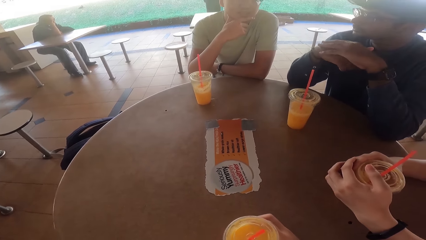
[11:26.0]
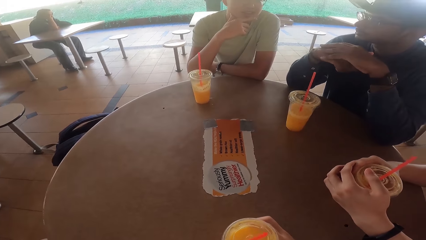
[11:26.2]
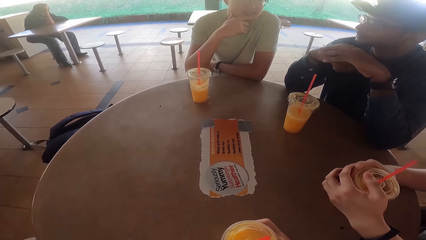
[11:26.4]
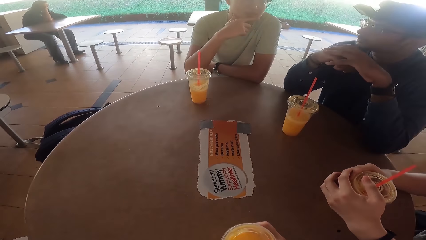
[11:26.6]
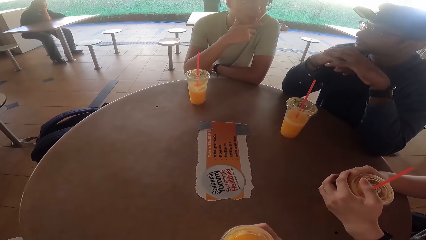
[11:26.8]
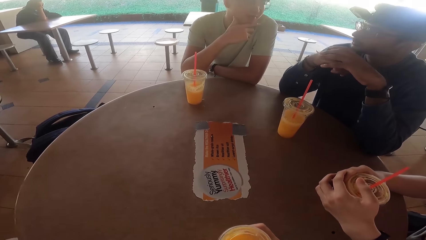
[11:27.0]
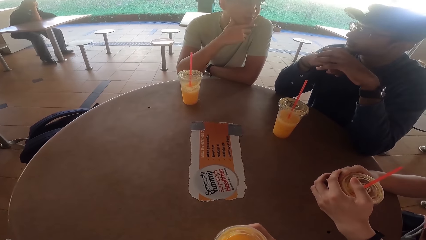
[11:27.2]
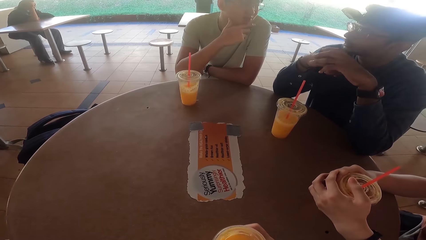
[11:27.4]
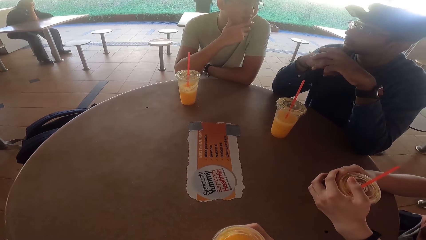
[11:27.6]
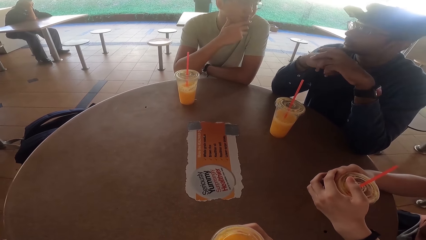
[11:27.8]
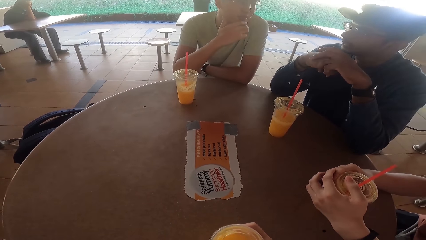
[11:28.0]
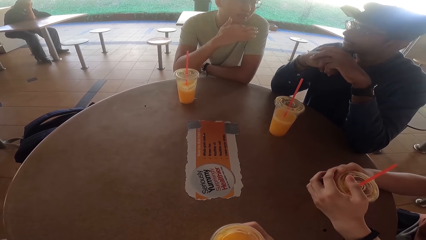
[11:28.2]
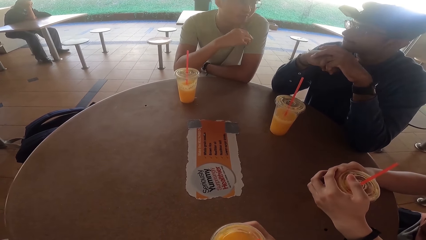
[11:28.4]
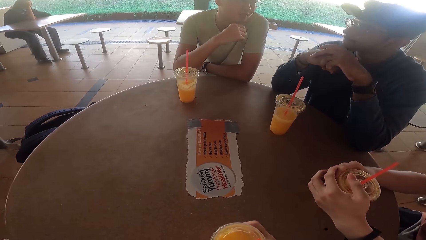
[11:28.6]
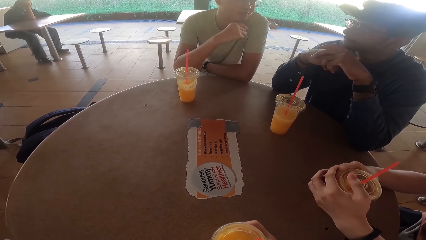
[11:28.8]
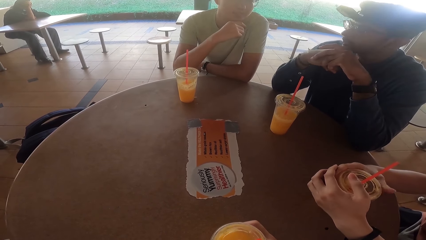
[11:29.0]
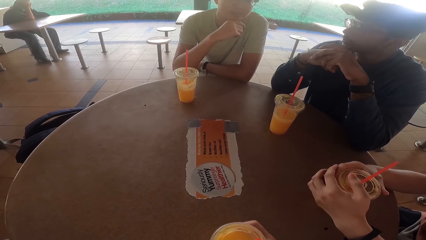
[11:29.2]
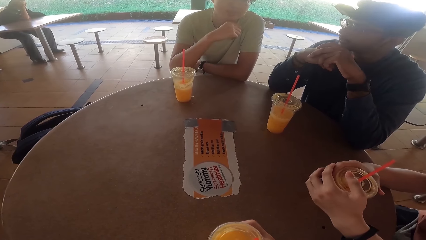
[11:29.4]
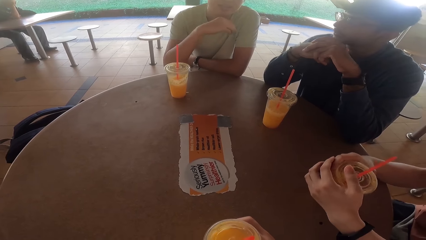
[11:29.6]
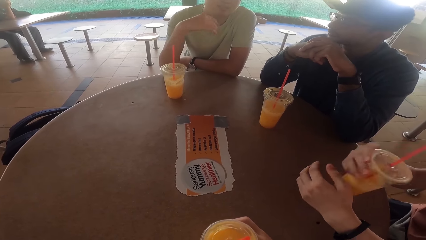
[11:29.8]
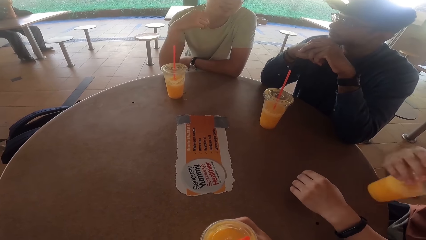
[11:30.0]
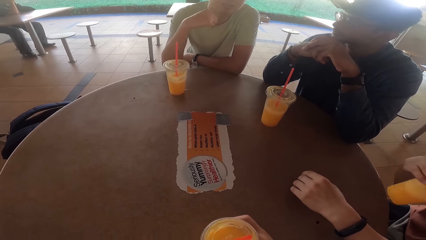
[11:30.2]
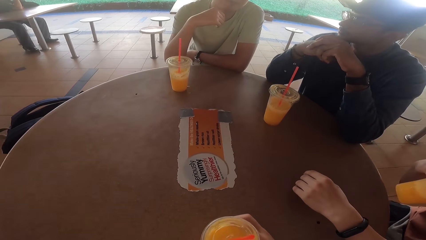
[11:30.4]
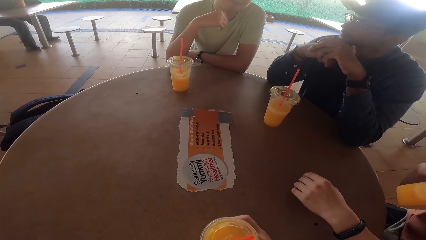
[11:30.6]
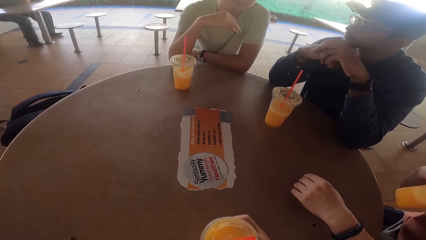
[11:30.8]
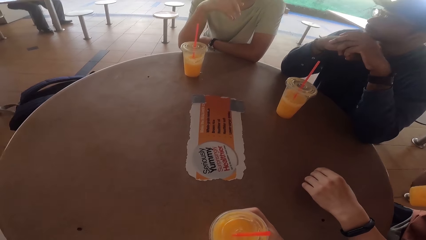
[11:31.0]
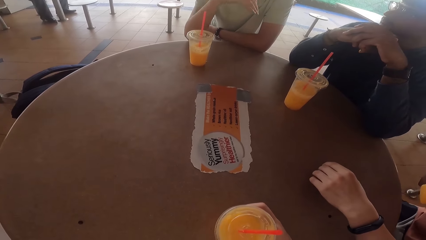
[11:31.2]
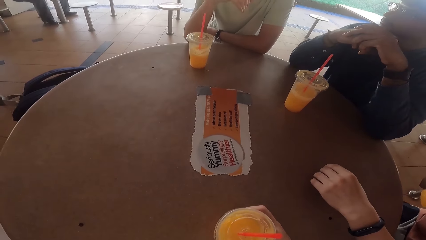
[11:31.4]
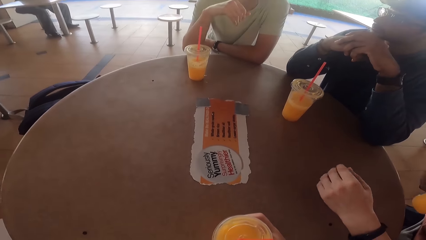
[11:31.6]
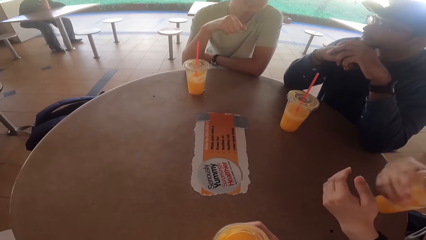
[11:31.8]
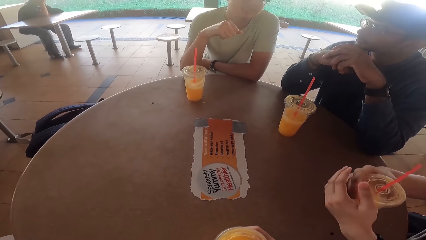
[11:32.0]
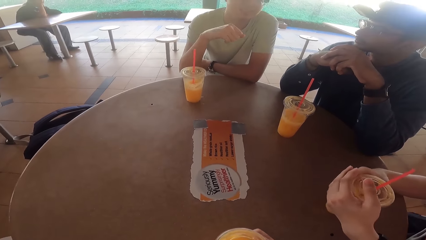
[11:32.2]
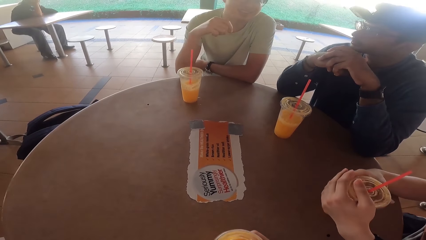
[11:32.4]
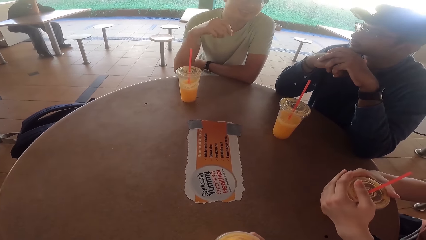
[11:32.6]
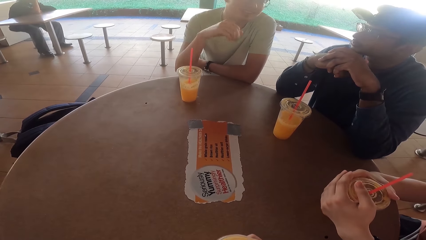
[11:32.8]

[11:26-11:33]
A person talks to two other persons and the camera wearer.

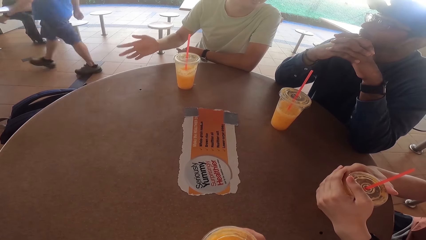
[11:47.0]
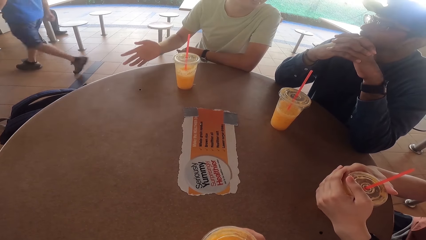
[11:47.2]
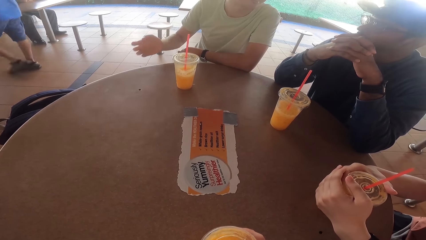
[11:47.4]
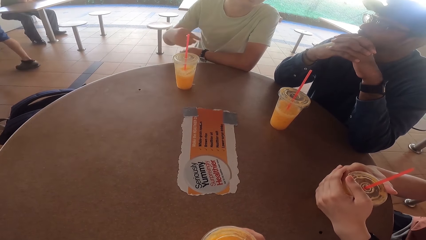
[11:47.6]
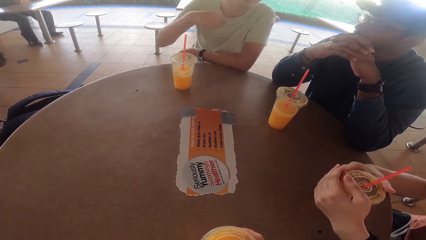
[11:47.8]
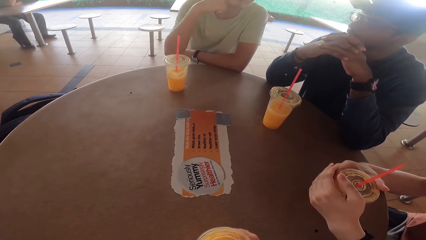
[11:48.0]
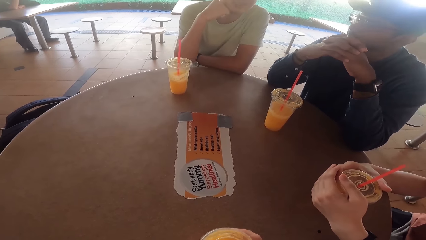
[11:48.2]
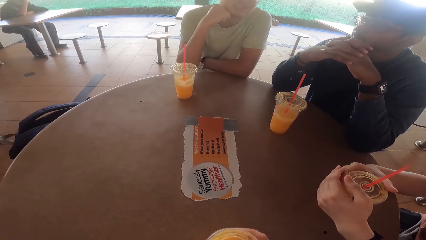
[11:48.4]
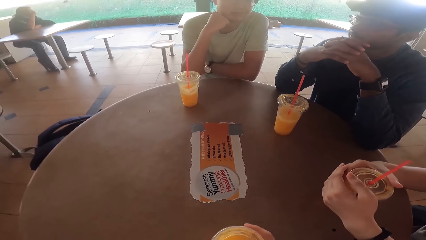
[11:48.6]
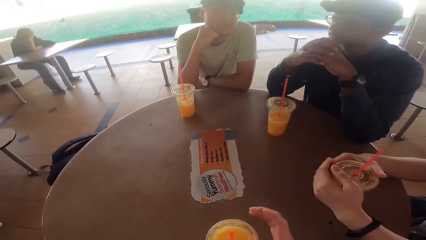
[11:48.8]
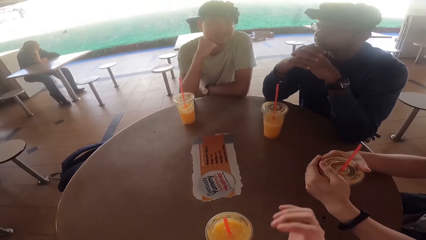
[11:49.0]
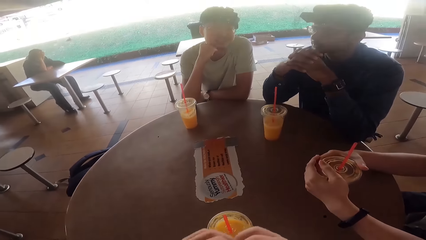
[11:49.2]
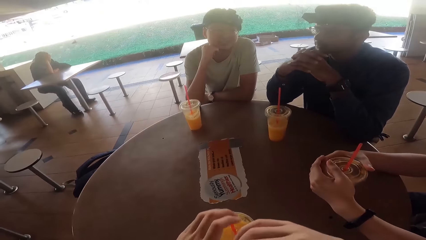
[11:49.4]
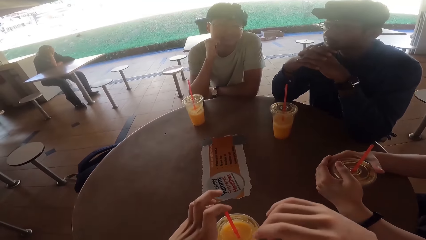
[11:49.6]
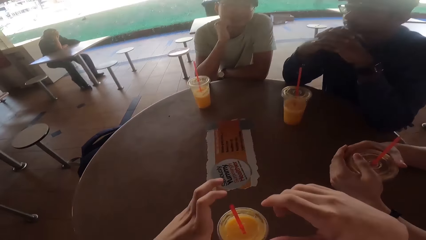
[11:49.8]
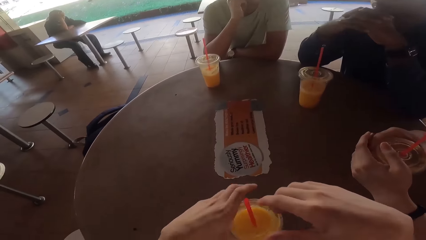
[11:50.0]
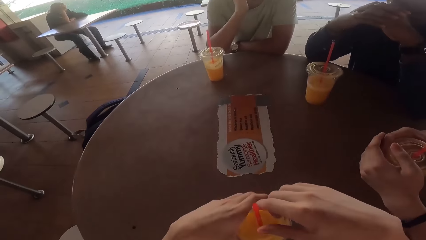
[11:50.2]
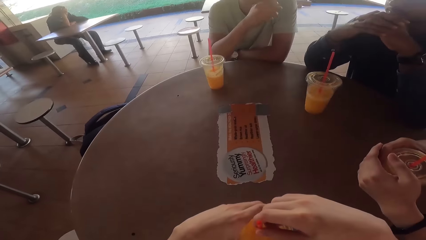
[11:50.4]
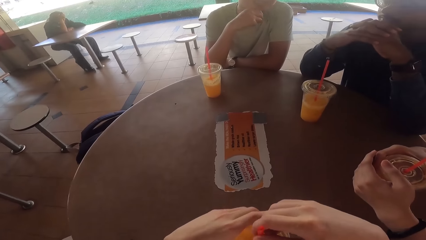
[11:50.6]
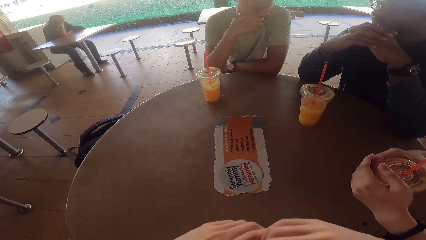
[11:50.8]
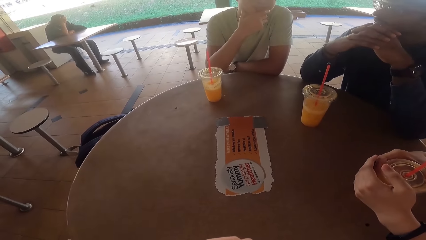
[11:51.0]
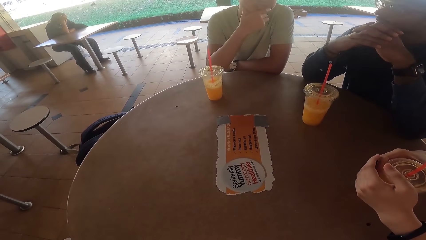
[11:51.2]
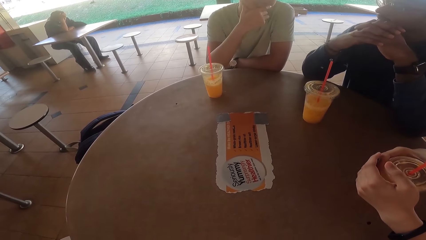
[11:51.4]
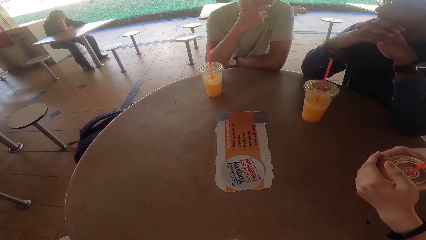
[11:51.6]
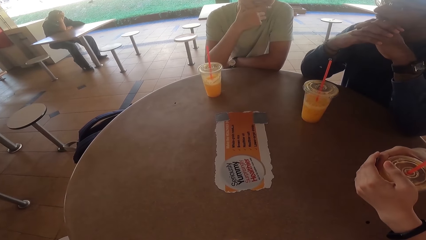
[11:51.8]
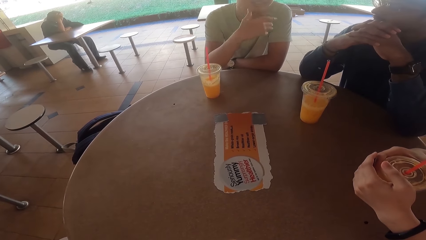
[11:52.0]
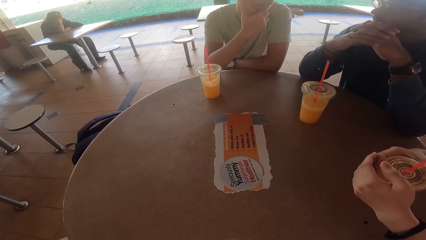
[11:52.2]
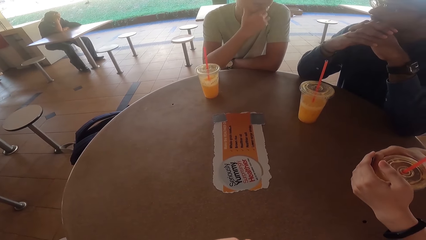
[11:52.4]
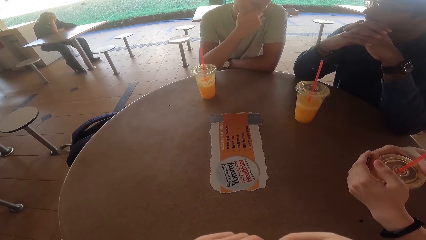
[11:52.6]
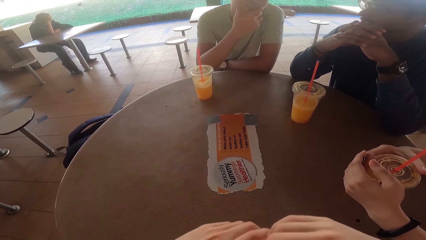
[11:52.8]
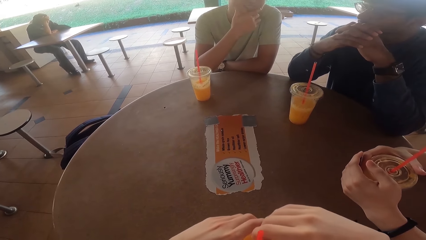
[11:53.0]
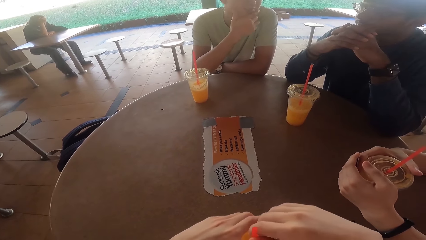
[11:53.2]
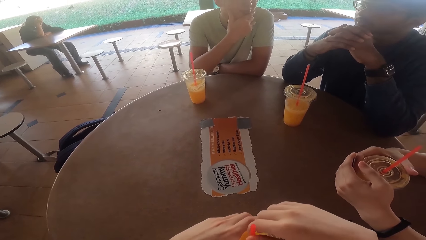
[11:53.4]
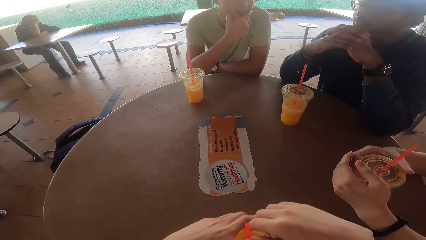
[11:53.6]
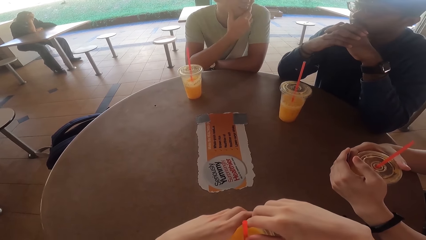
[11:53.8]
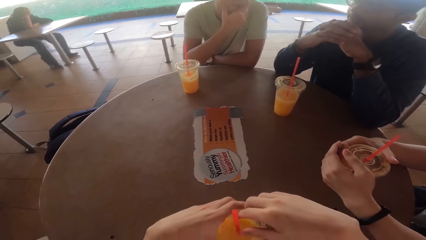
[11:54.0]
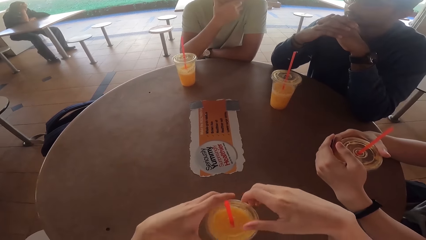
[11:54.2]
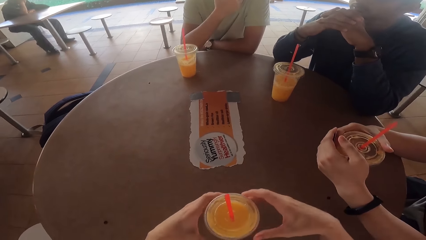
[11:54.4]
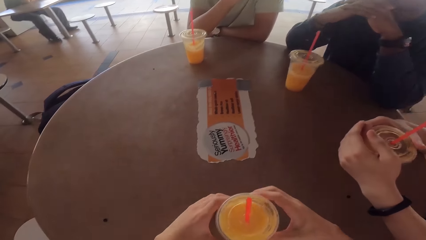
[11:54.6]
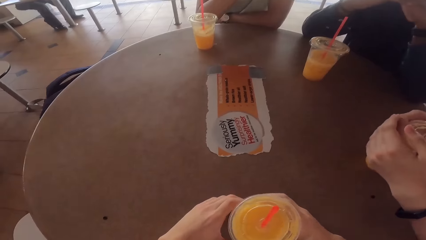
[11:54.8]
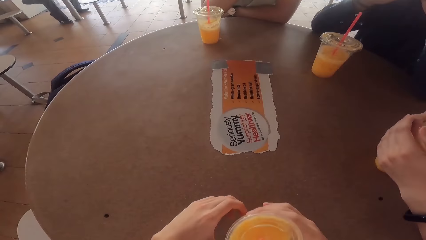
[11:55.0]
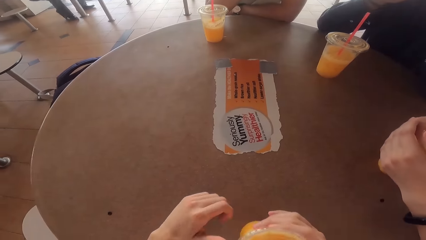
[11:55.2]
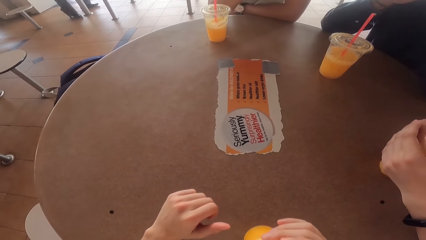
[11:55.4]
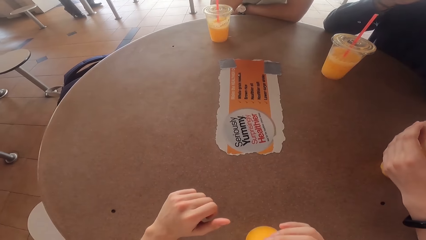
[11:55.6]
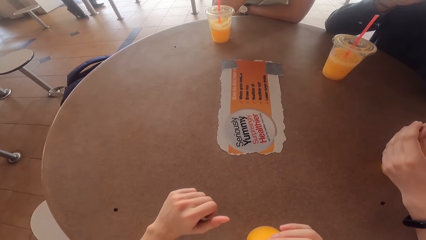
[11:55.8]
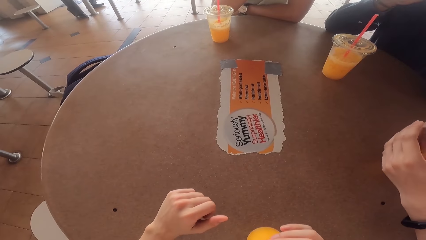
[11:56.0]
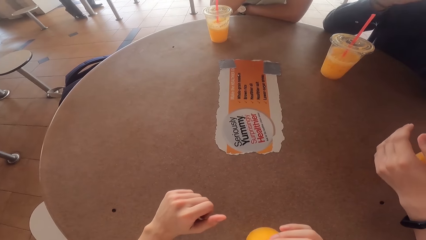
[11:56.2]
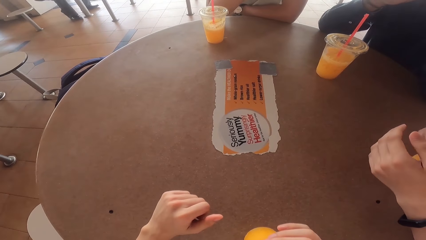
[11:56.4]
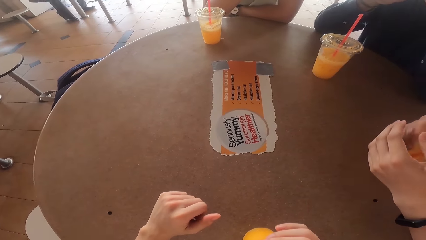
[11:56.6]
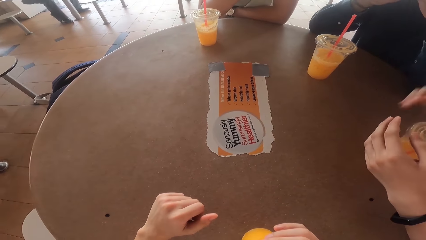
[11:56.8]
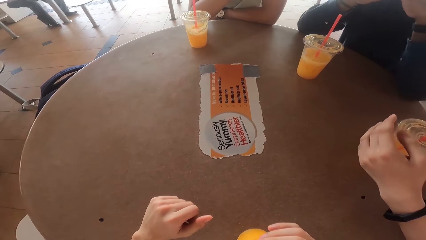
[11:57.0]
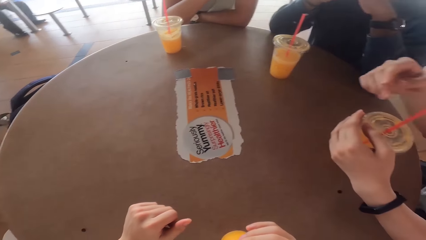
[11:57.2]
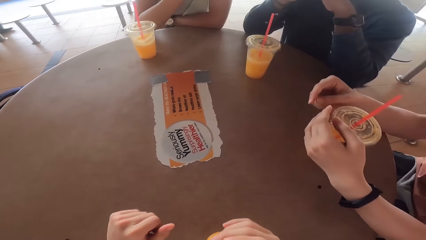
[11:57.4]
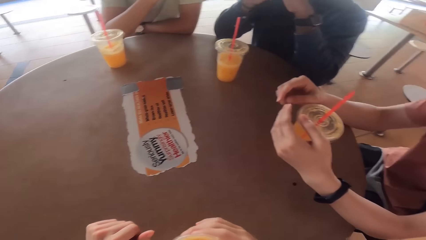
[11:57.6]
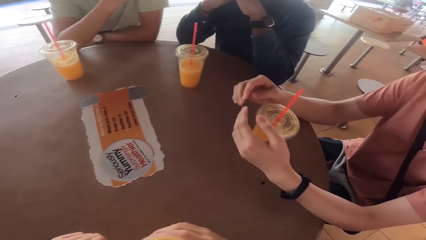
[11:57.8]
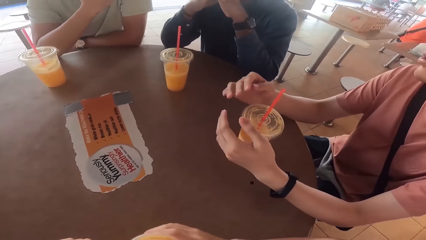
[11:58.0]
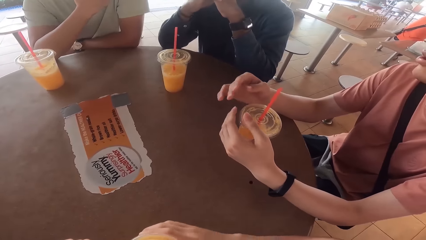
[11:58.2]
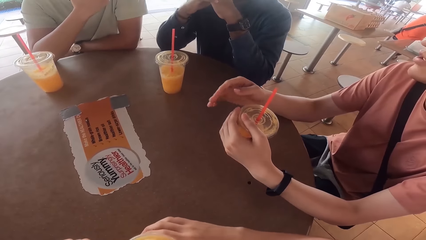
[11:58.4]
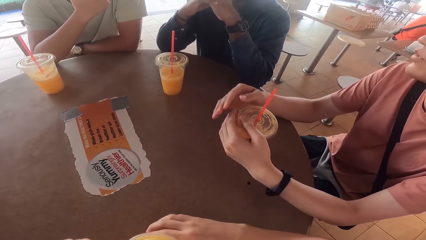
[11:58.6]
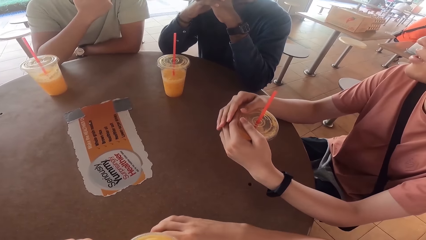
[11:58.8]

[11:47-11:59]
The camera wearer moves his body. He drinks the juice. A person talks to two other persons and the camera wearer.
